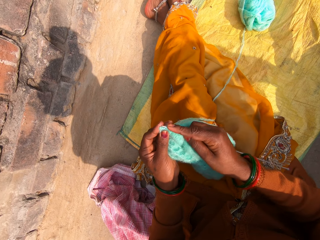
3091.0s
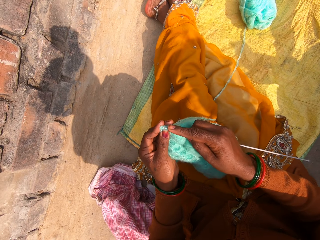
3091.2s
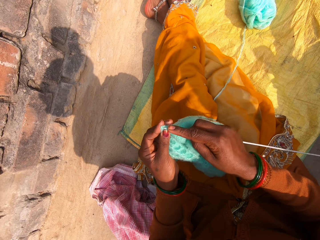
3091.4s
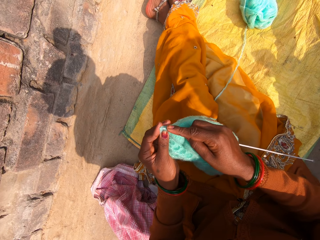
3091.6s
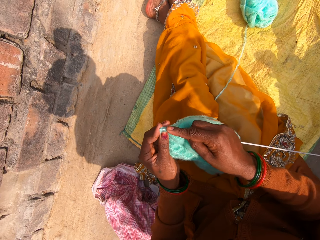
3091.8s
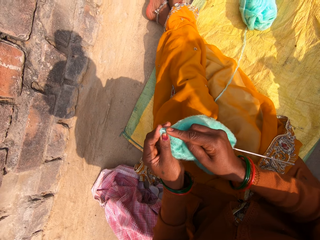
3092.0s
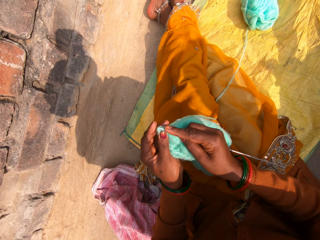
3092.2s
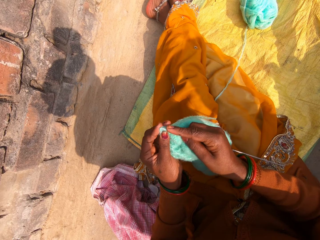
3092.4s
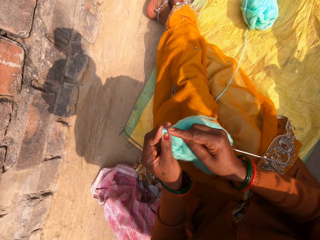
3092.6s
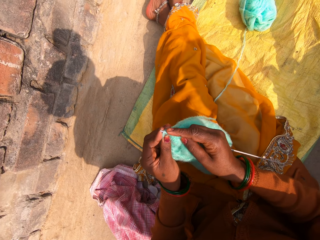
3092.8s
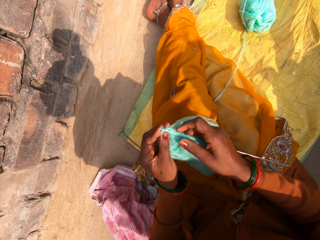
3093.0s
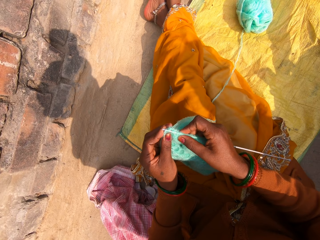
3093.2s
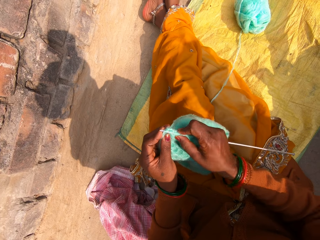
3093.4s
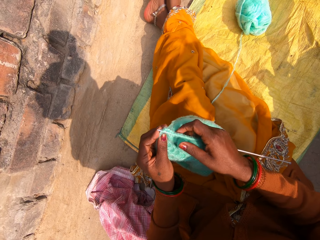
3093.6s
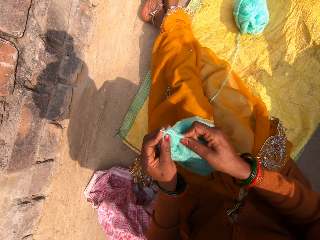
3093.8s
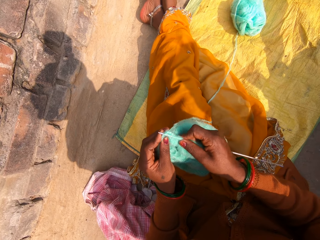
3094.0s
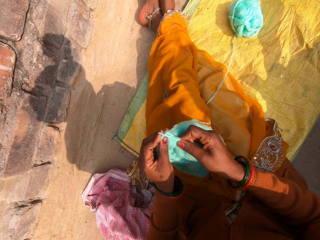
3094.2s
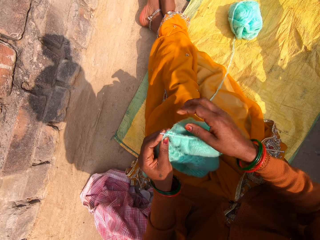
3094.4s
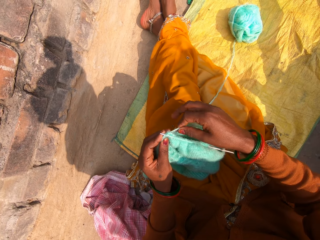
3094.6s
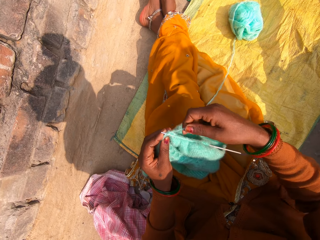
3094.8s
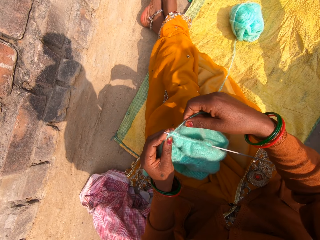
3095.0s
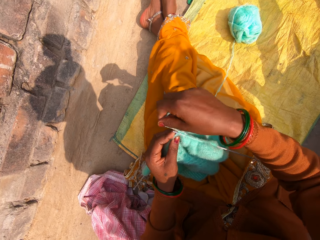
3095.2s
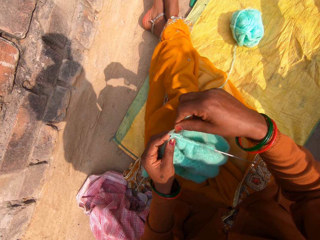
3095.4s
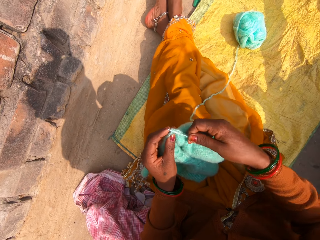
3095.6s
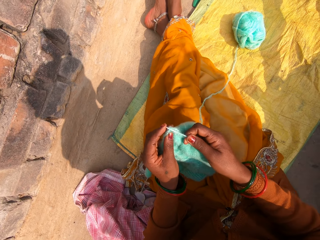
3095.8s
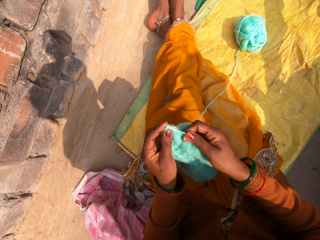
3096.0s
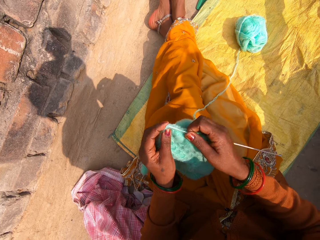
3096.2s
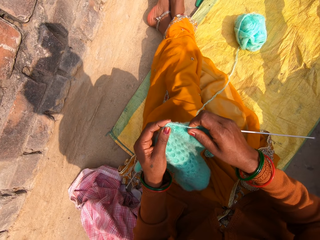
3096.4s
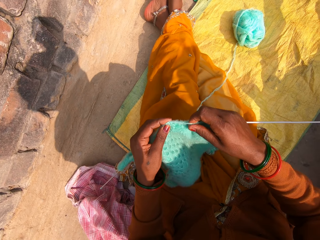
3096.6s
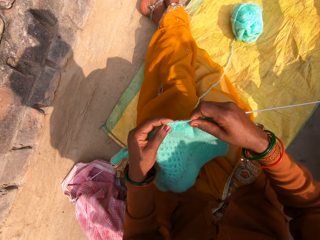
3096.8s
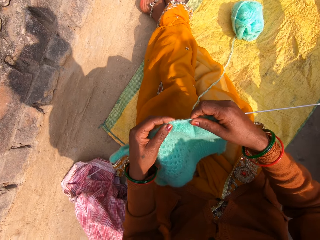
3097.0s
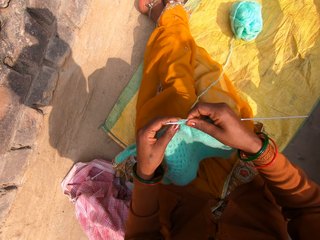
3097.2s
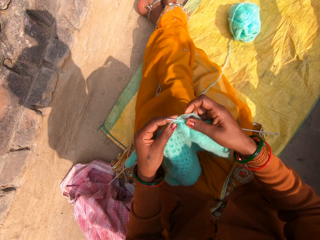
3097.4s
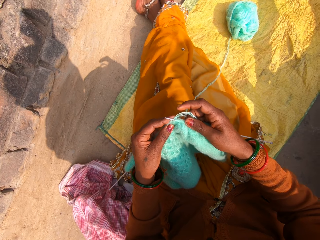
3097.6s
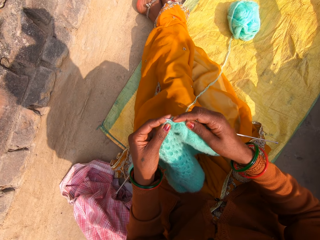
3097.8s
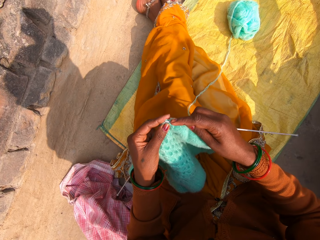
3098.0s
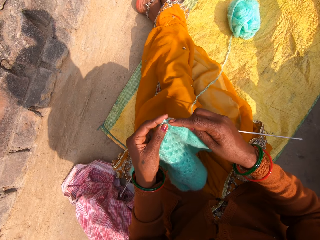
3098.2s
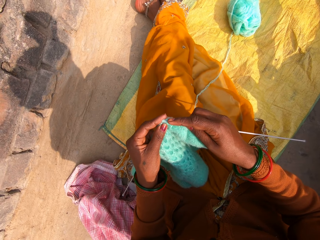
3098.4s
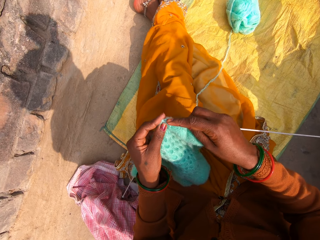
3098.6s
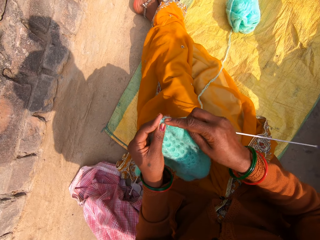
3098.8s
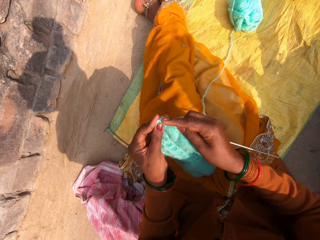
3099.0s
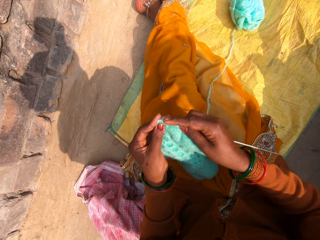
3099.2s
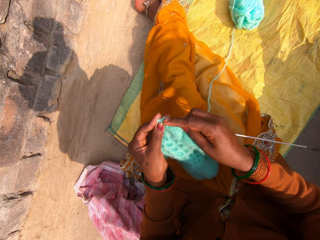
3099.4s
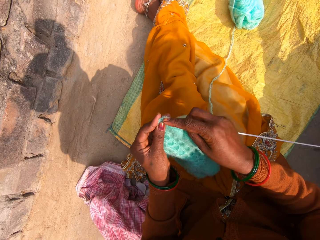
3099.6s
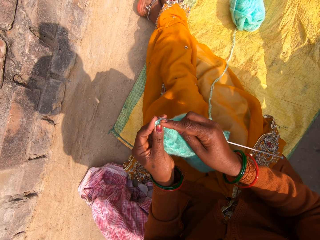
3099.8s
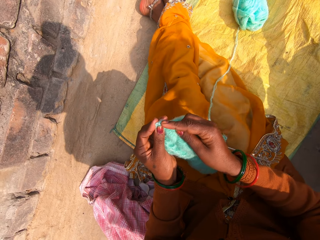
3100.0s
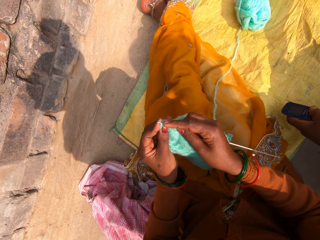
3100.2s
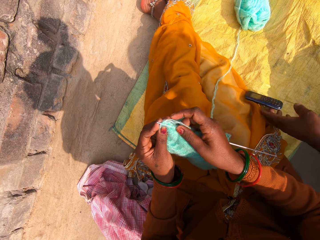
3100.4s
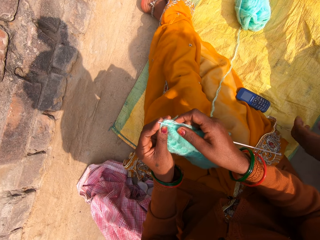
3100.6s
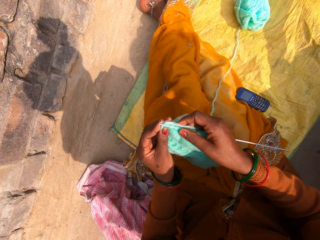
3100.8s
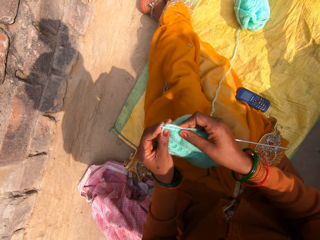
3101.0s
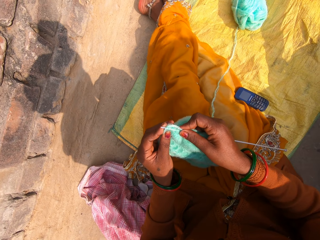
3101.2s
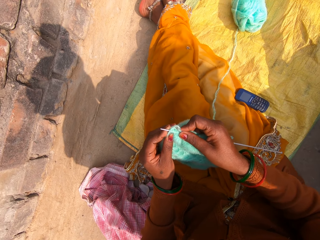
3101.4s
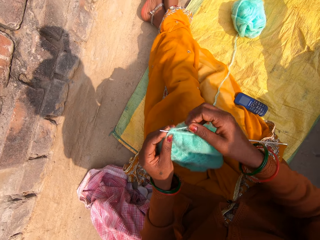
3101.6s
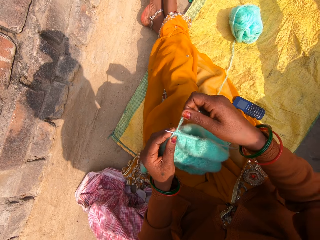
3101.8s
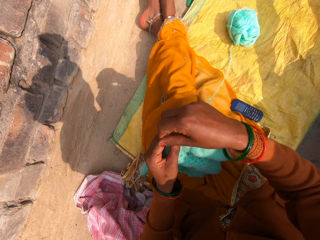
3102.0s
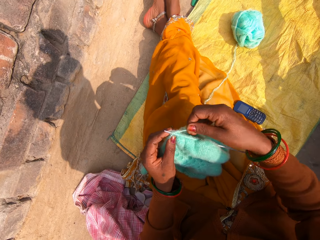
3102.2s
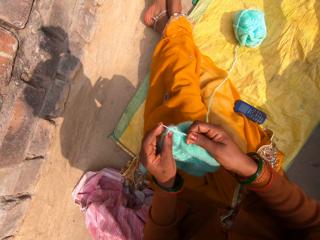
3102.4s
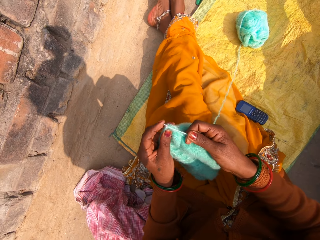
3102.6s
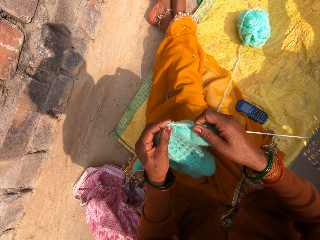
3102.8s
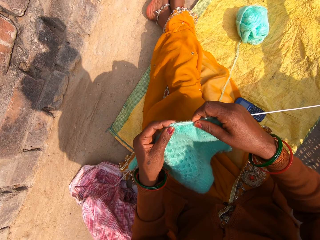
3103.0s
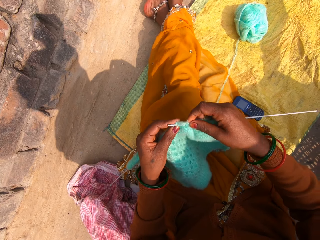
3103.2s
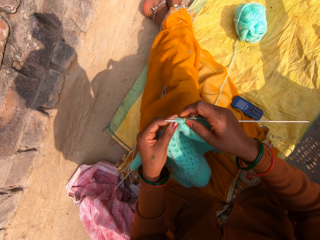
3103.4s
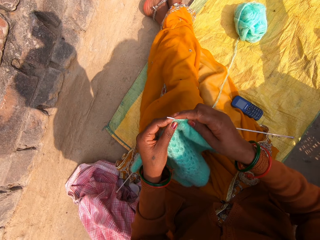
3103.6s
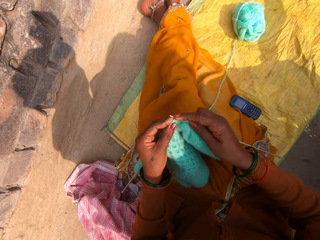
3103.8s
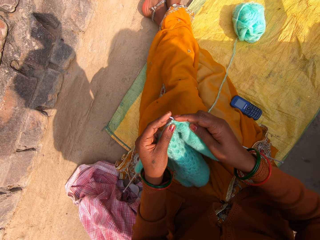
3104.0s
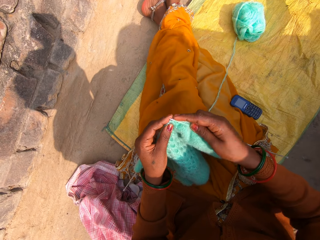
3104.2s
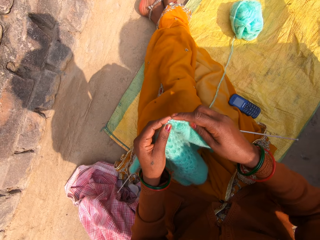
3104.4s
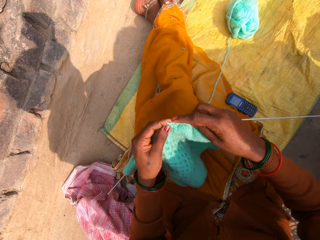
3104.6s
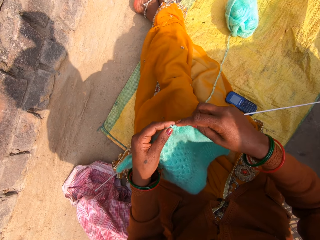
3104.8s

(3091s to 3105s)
The first man talks to the camera wearer over the phone. The camera wearer responds to the first man over the phone. The other man places the phone on the sack beside the camera wearer. The camera wearer whispers to the other man.

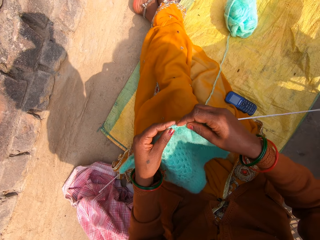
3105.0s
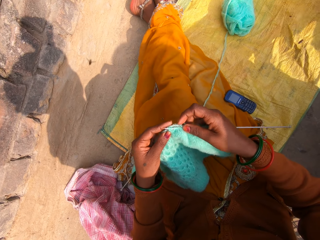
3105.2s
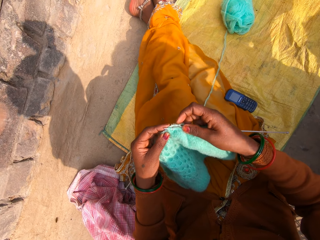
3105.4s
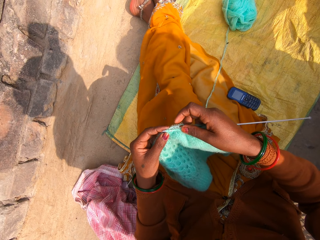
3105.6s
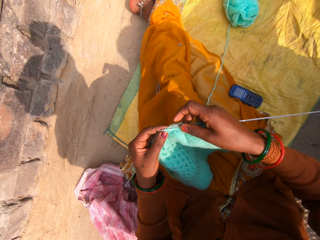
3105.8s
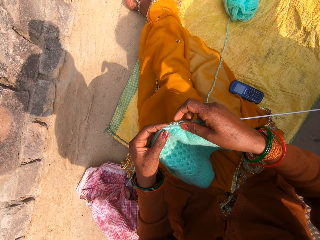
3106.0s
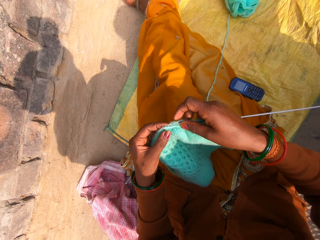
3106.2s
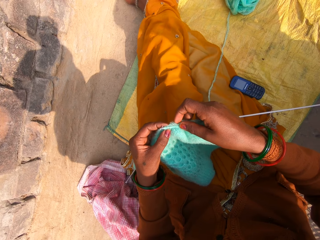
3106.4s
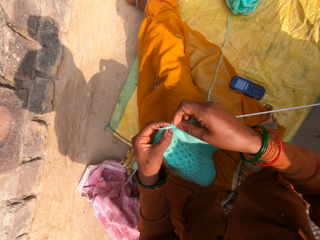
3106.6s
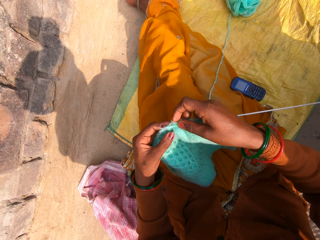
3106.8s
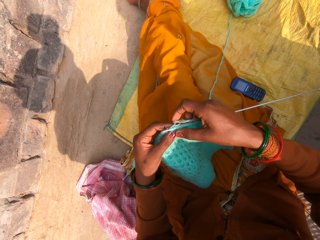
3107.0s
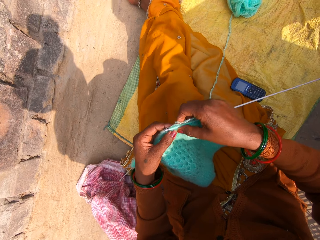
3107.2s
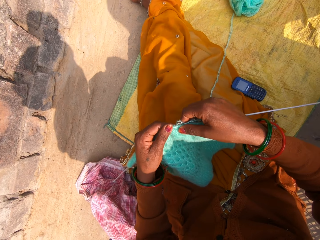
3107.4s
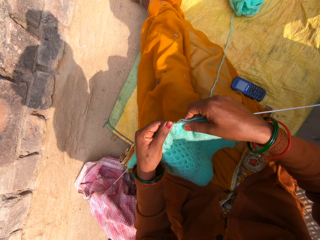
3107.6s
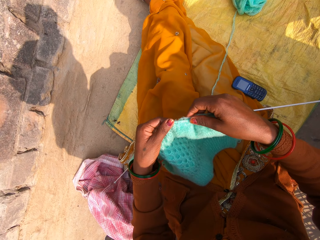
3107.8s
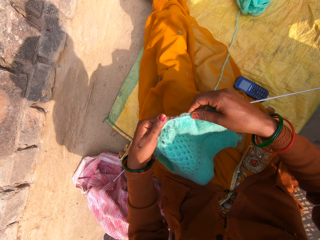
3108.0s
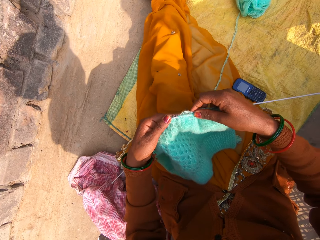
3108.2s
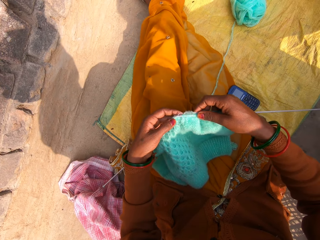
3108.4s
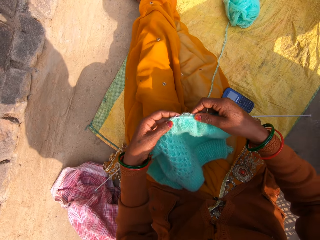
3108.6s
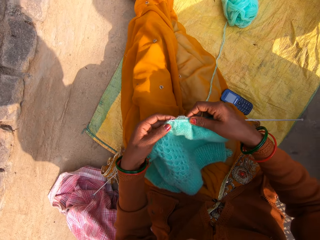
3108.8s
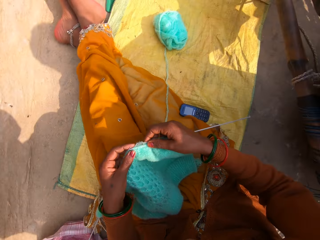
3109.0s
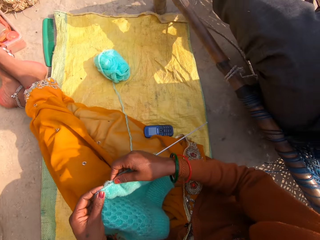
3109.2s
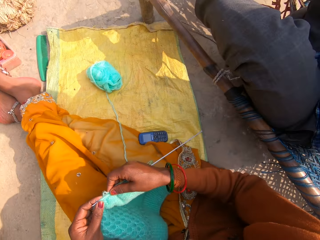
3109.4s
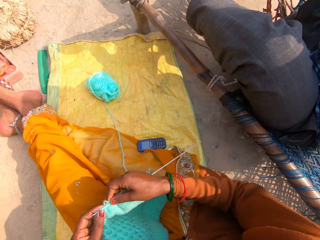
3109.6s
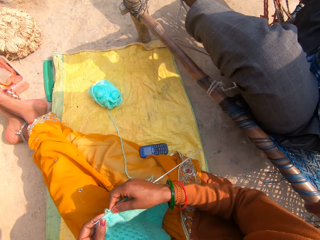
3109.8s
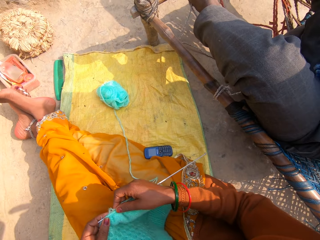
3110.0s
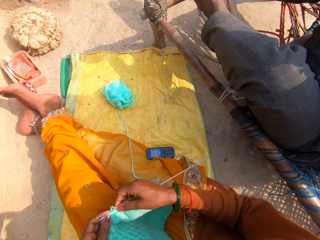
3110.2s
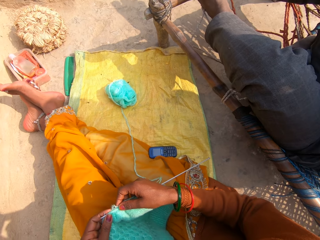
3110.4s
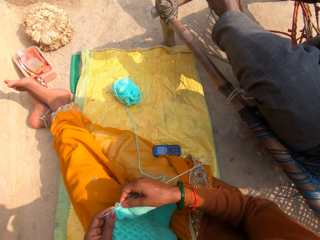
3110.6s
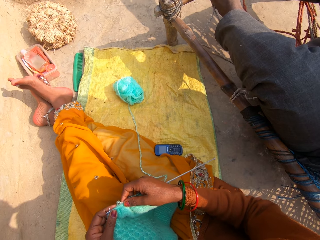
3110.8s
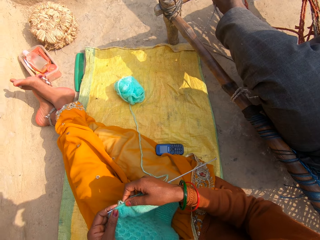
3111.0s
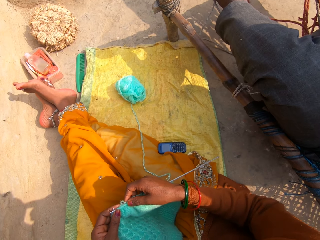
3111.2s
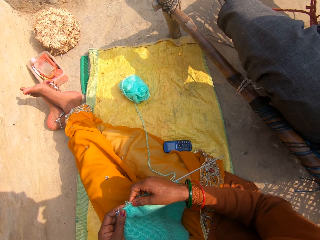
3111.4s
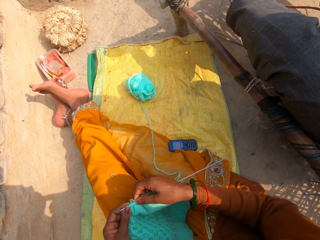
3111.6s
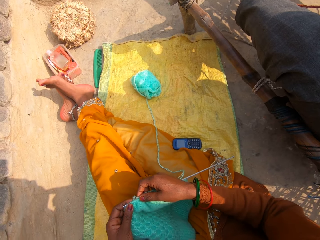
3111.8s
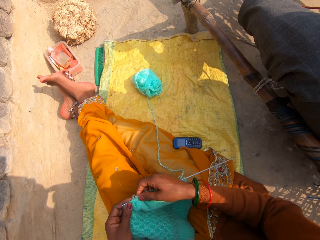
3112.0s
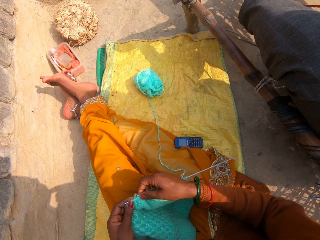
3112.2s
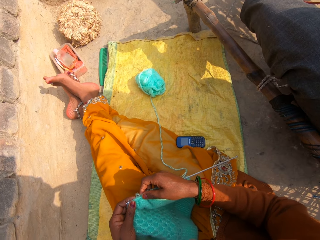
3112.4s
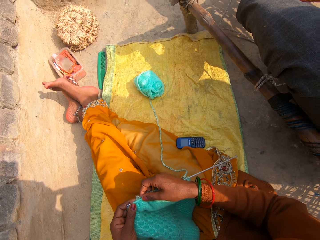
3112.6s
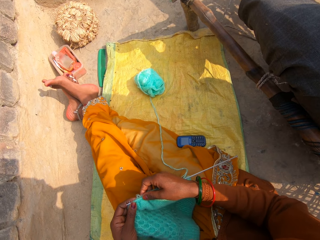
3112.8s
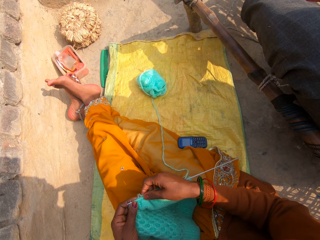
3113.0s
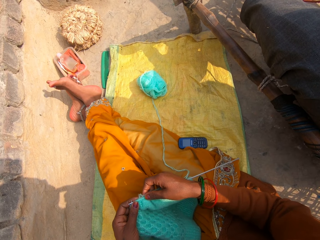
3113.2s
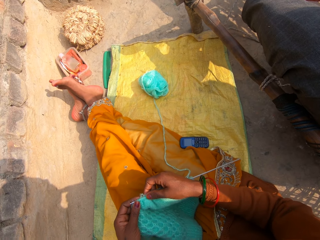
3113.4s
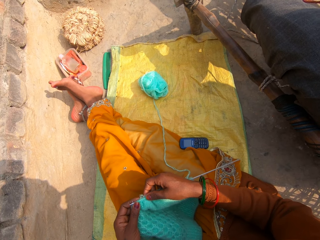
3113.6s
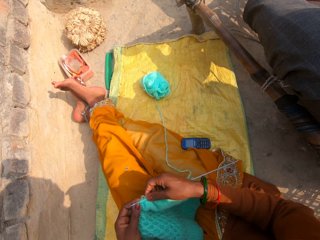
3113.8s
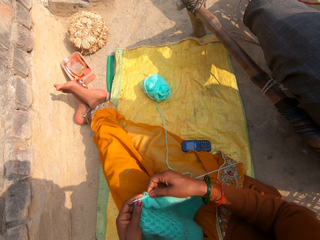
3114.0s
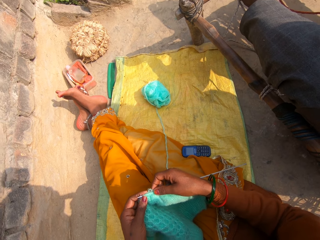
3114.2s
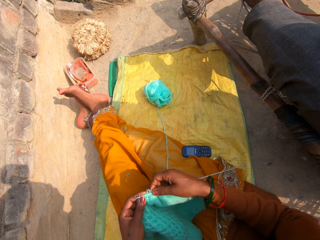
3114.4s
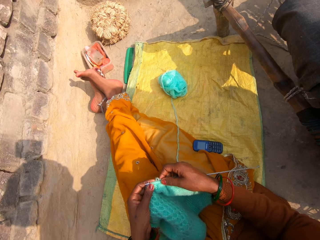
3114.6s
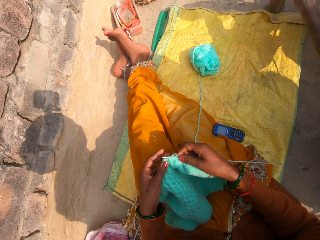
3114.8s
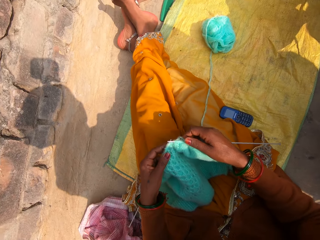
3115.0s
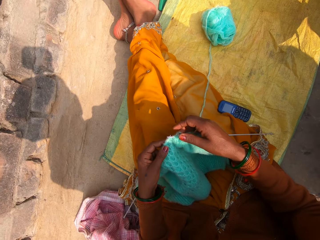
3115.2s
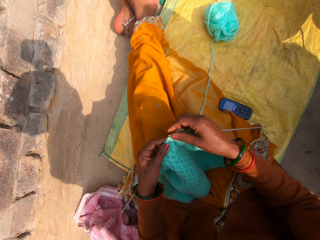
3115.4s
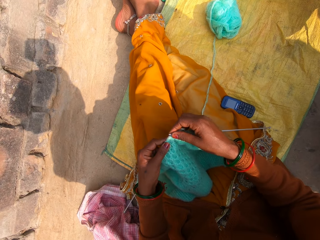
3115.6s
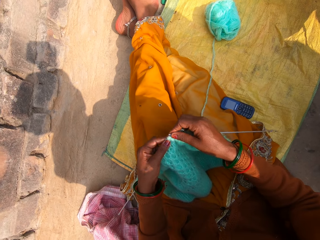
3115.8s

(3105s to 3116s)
The camera wearer stops knitting the yarn. They talk to a man. They look at the knitted garment. They look at the man. The man talks to the camera wearer. The camera wearer talks to the man.
